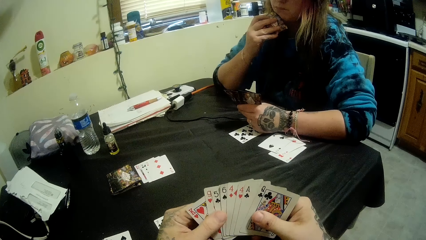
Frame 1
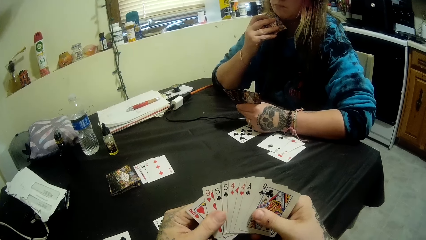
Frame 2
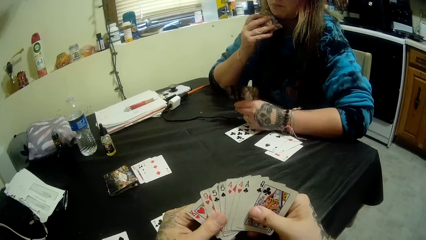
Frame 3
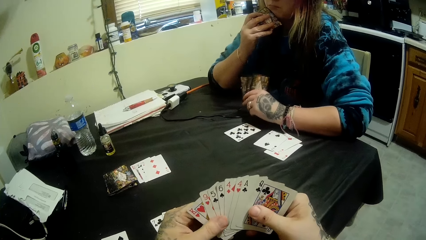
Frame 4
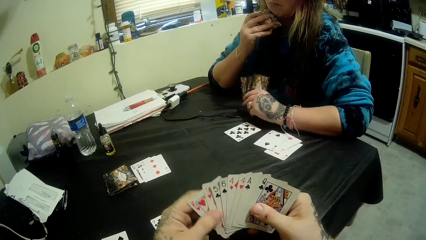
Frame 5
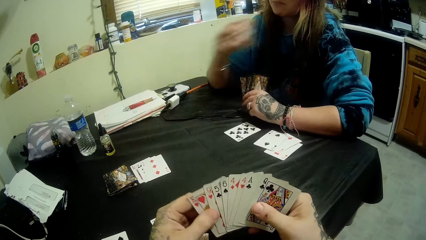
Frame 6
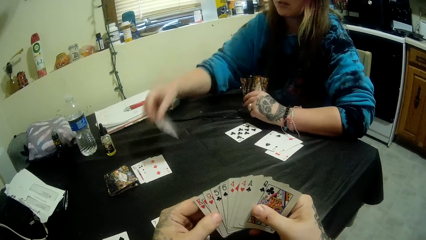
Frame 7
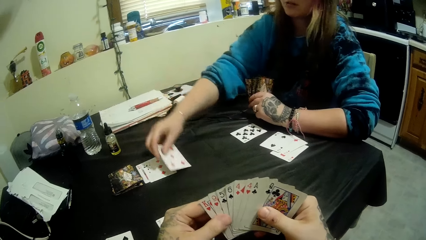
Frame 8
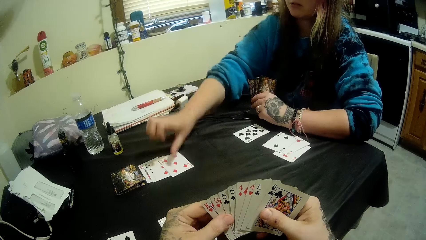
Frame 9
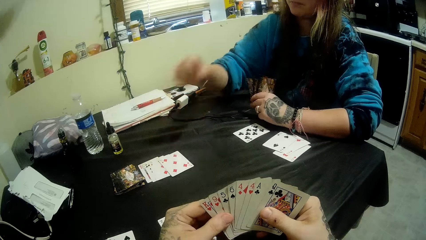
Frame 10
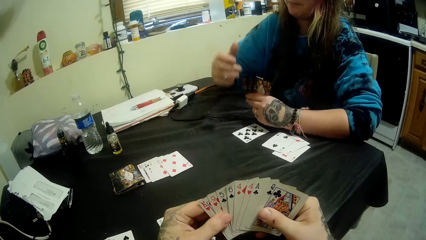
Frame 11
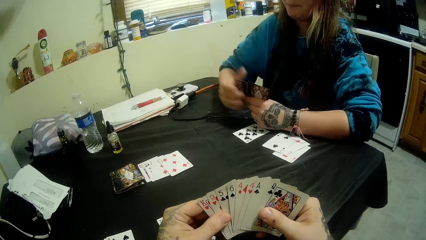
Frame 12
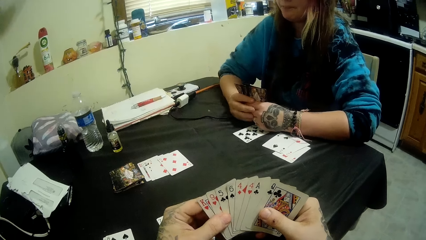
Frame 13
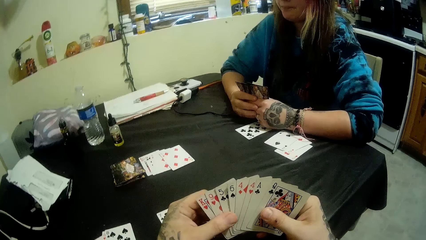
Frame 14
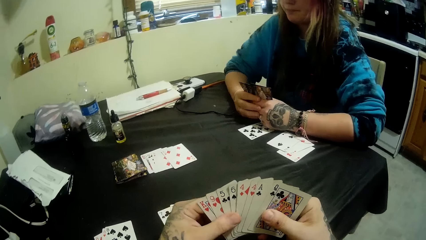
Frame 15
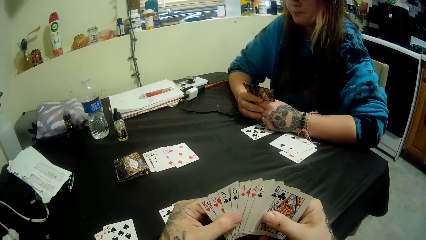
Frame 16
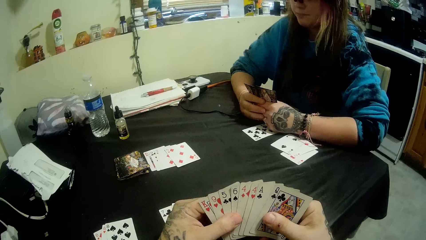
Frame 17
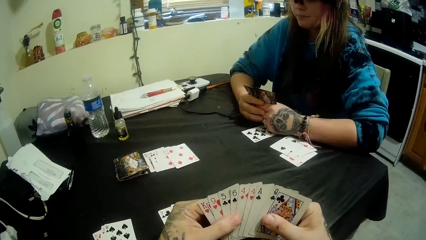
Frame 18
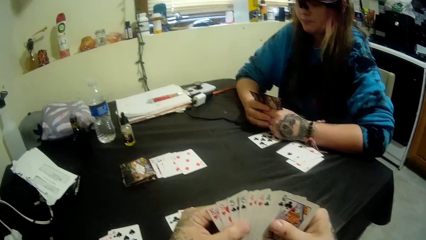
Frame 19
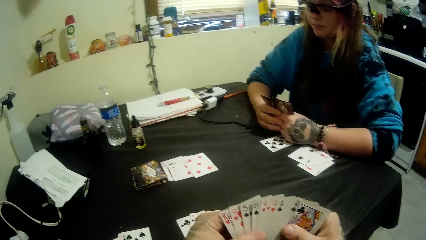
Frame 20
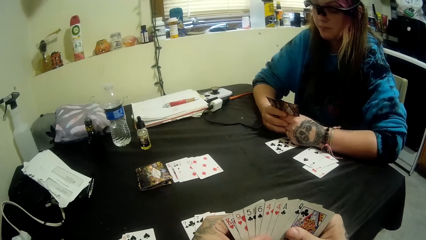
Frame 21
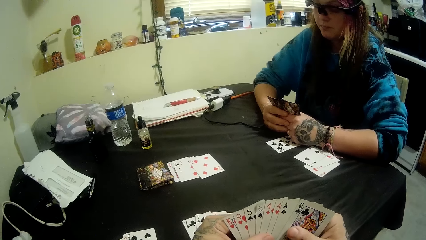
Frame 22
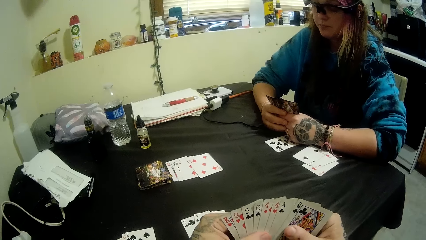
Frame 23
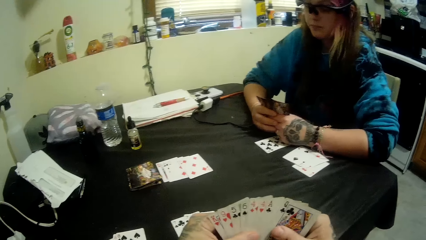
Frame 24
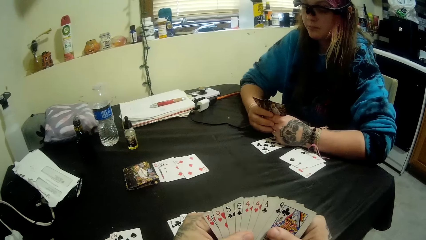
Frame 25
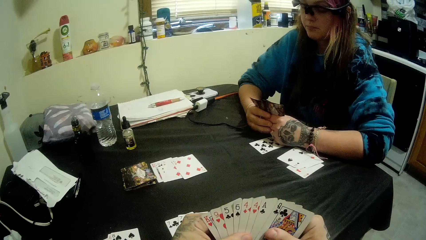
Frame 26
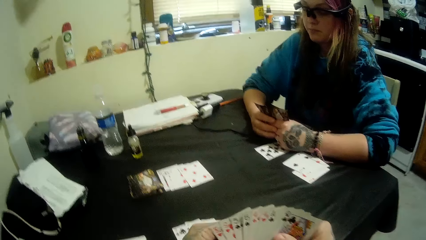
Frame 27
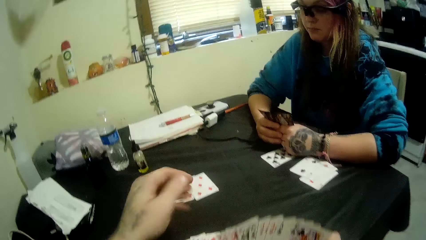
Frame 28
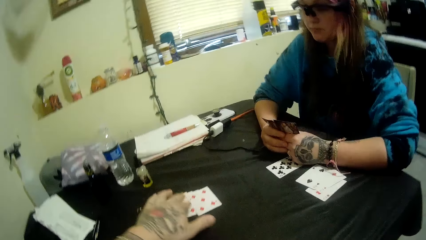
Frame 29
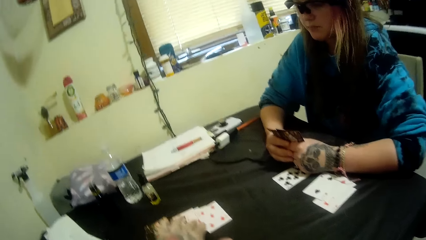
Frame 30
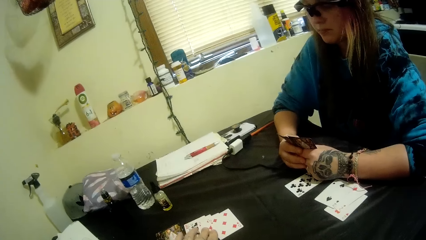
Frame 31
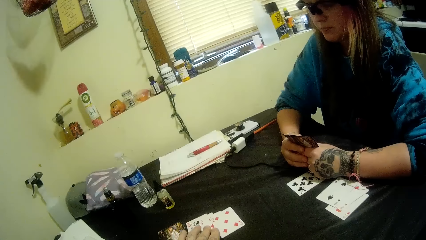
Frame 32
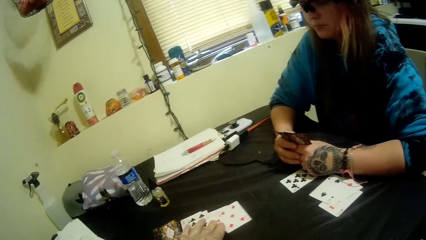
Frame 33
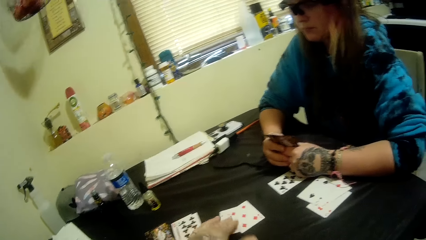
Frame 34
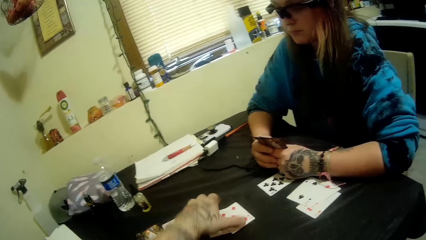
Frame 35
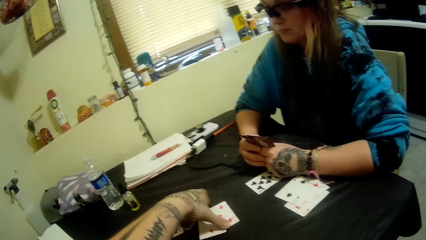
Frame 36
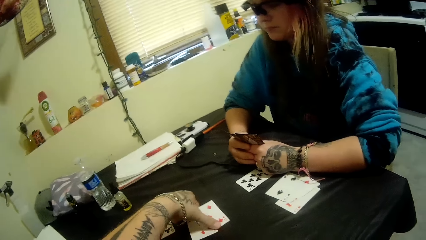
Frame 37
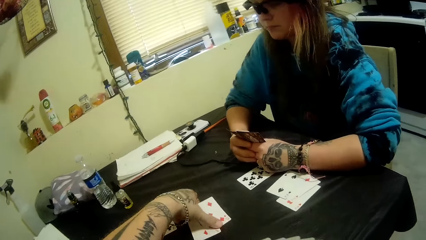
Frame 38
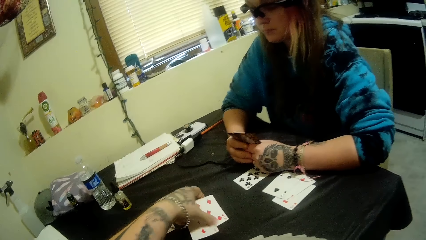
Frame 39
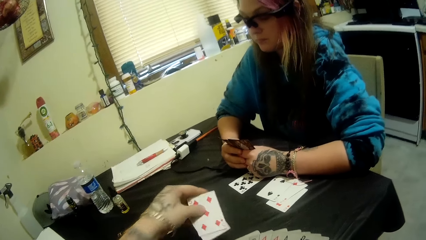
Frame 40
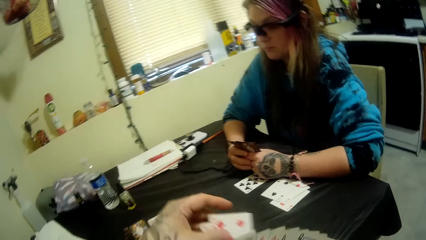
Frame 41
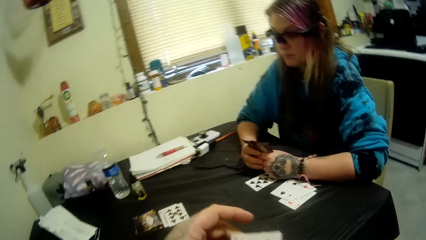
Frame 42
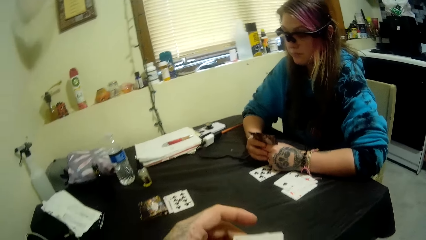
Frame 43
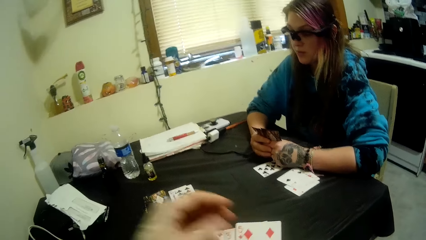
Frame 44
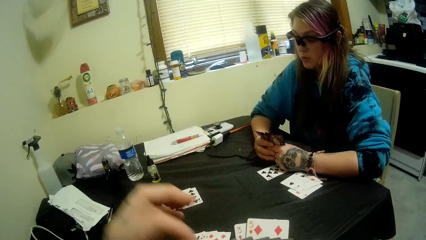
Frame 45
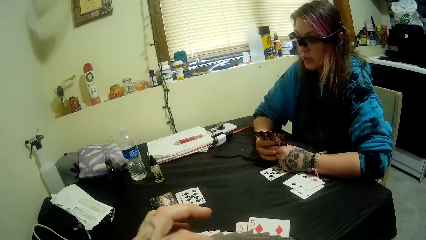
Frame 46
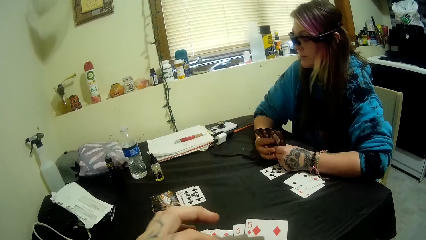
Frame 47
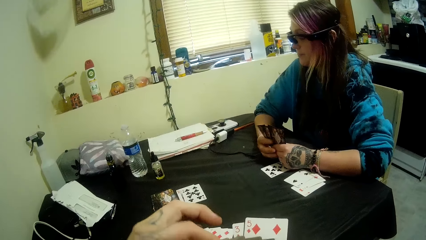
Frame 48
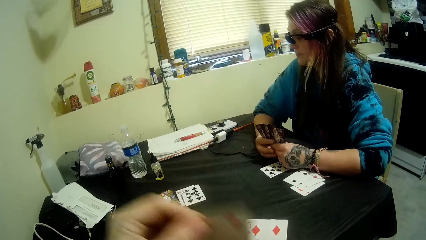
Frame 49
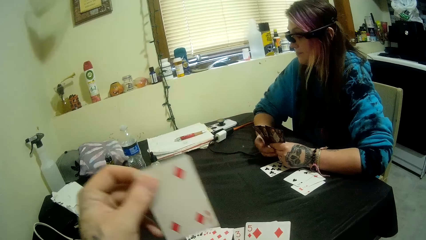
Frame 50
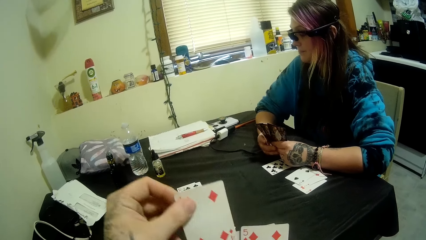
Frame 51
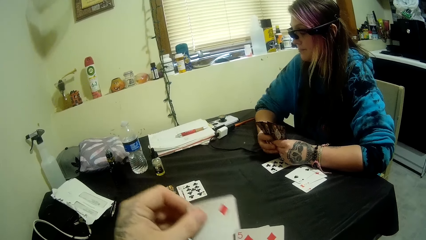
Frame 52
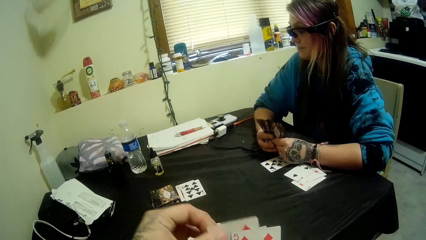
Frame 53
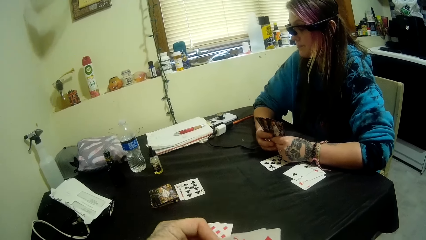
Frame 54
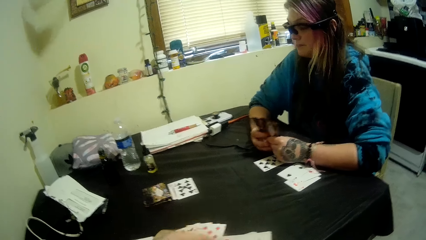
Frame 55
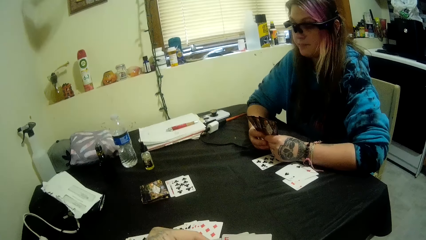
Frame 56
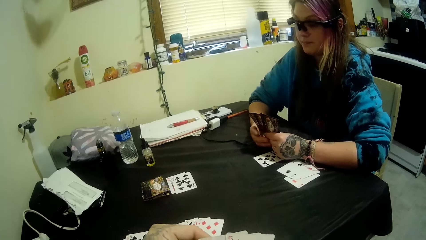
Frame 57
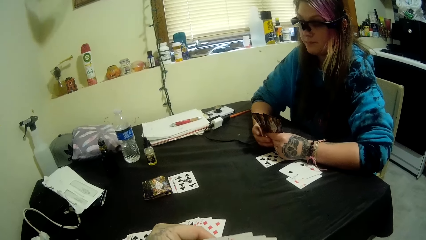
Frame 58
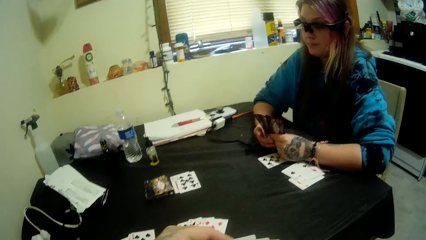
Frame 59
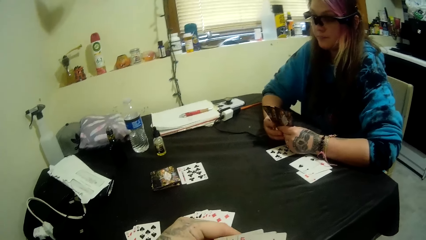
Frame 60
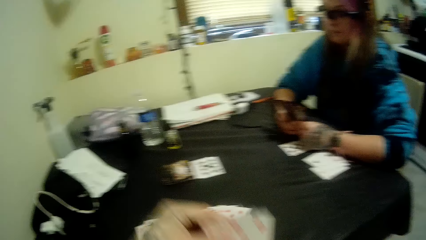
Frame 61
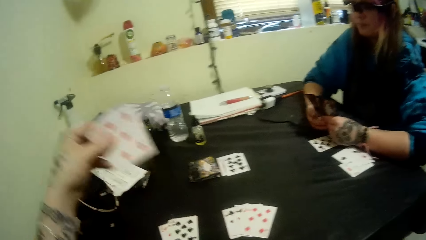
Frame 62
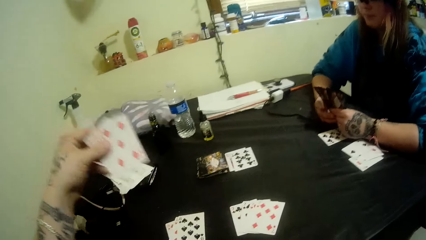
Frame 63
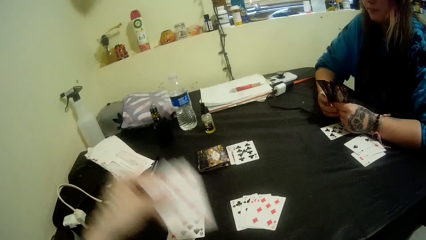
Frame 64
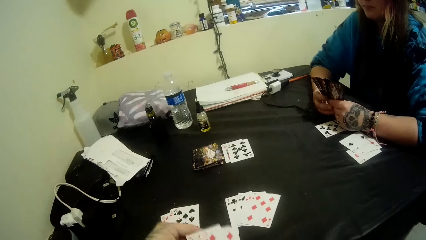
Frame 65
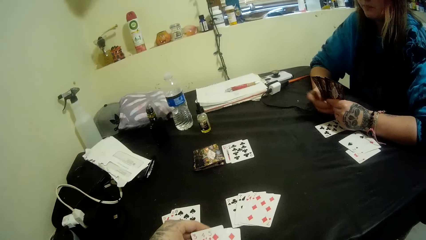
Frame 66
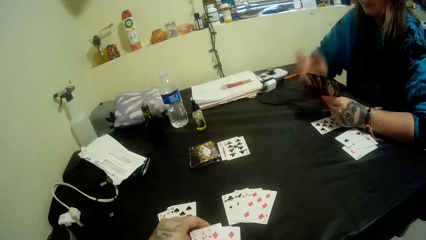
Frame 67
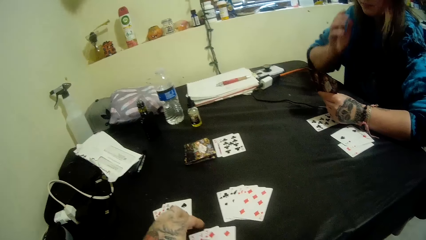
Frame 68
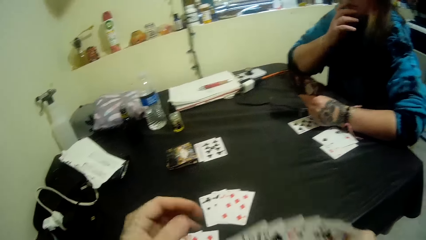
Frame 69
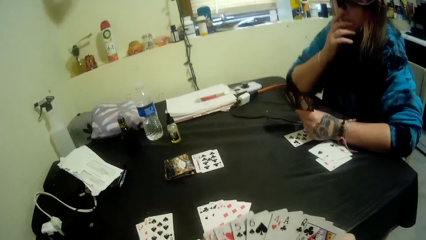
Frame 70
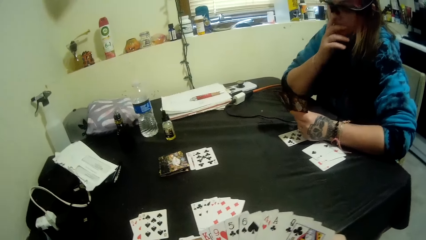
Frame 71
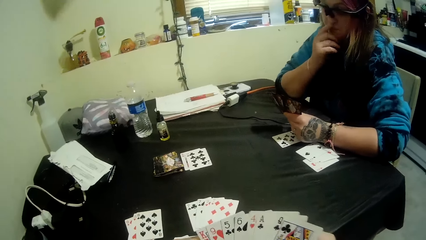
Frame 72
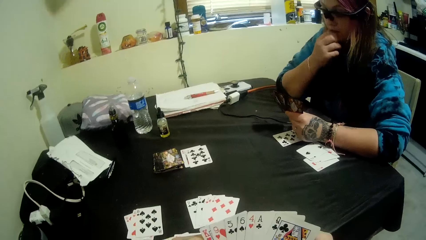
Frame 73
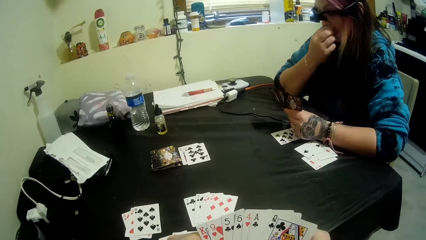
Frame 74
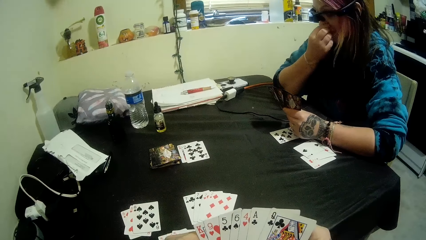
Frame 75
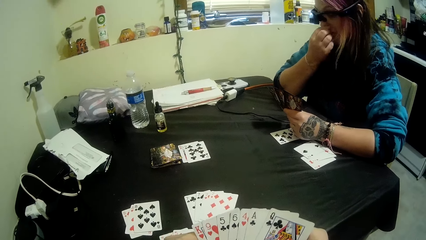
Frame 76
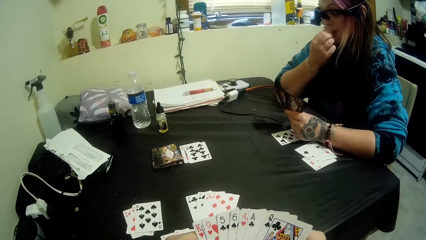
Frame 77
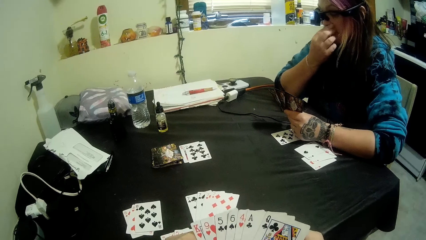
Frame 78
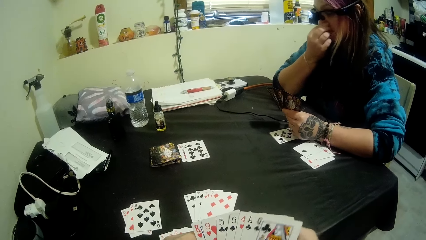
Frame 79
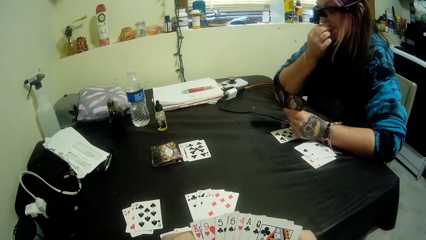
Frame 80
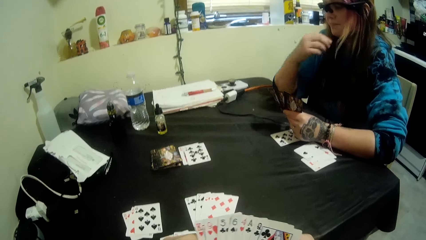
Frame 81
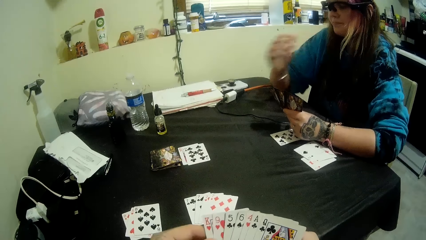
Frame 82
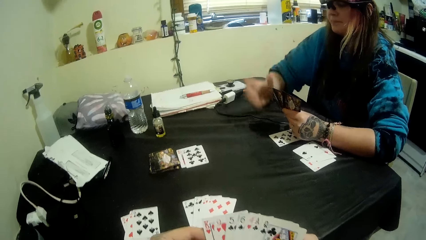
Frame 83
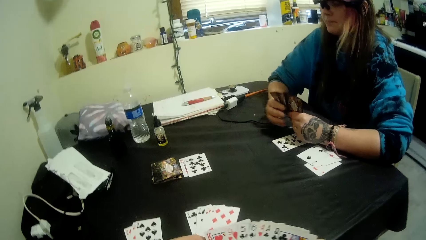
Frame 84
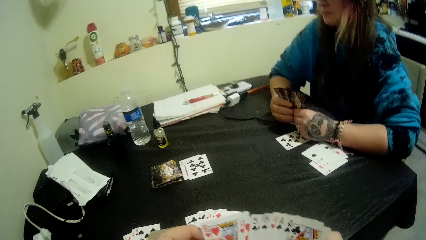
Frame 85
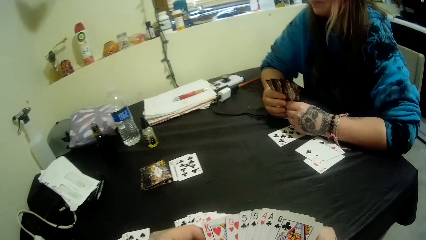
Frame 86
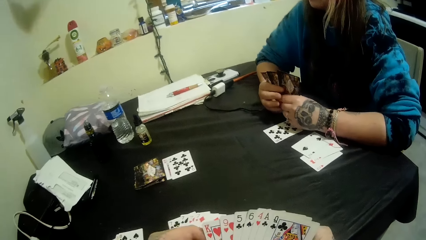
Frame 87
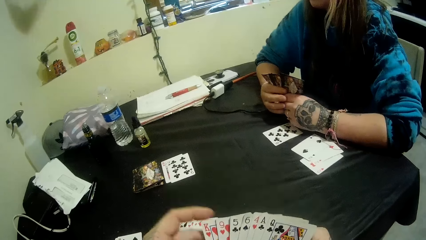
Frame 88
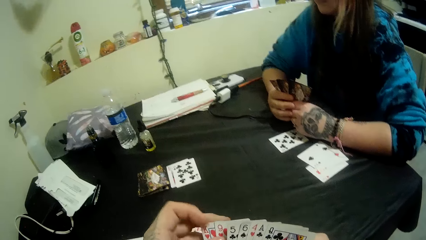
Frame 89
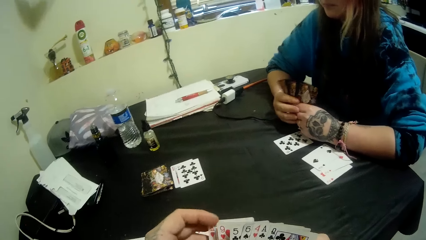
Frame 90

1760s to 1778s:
The woman scratches her face and drops a card on the table with her right hand. The camera wearer selects the playing cards. He picks up cards from the table with his left hand. He drops some cards on the table with his left hand. He selects the playing cards. The woman talks to a person.
